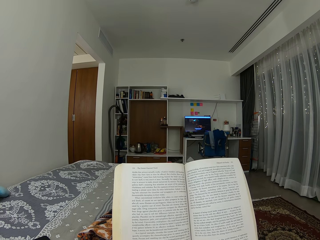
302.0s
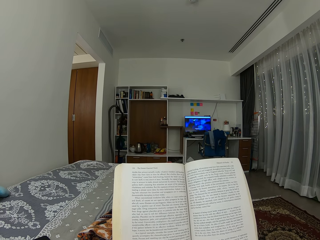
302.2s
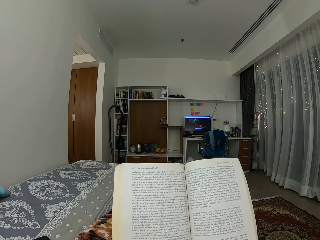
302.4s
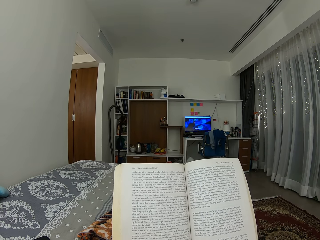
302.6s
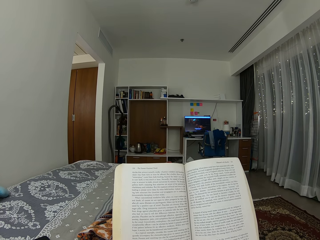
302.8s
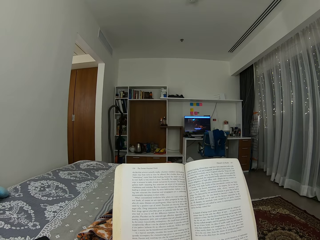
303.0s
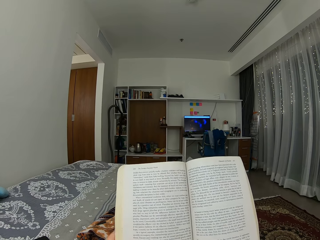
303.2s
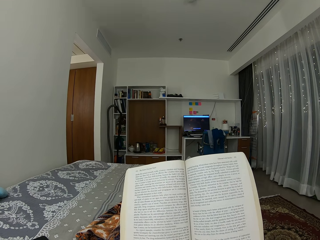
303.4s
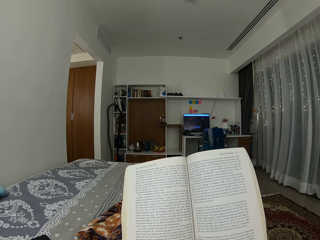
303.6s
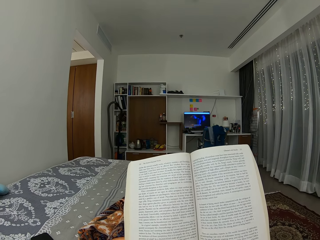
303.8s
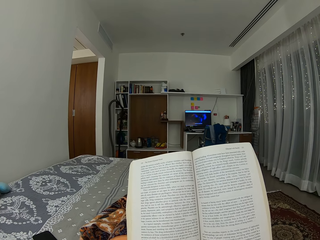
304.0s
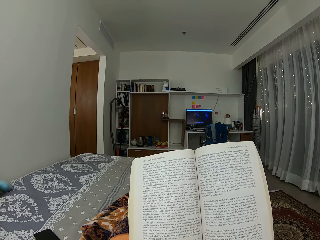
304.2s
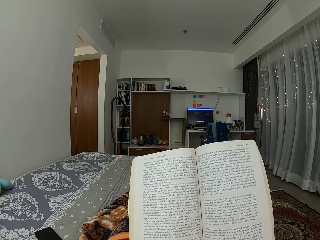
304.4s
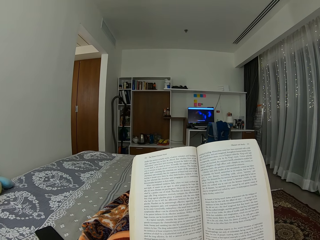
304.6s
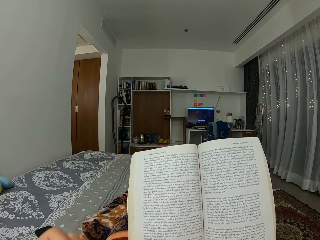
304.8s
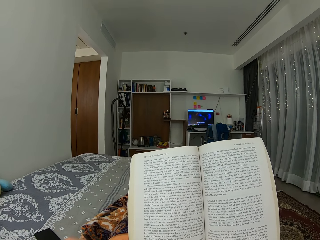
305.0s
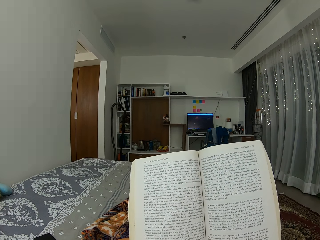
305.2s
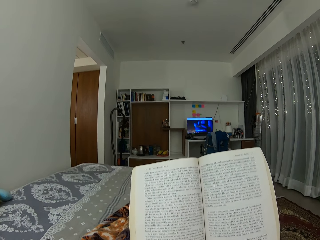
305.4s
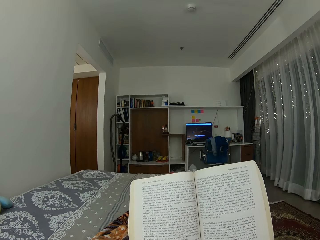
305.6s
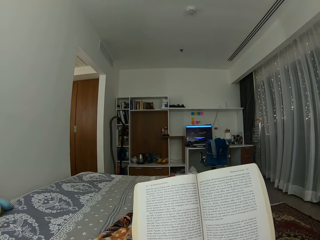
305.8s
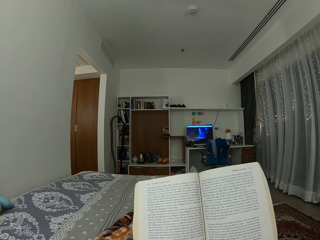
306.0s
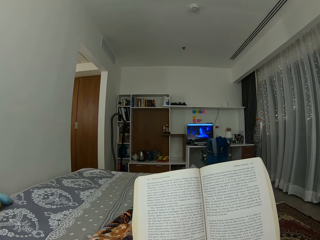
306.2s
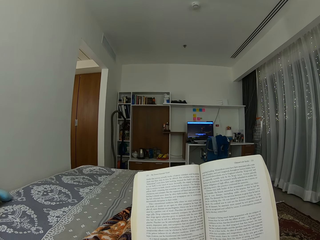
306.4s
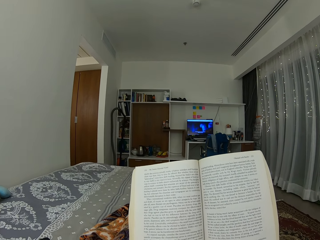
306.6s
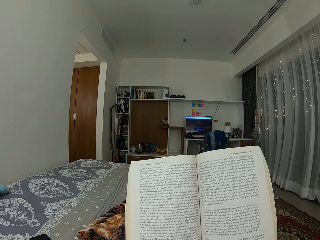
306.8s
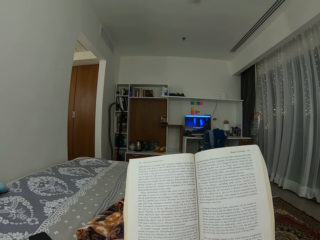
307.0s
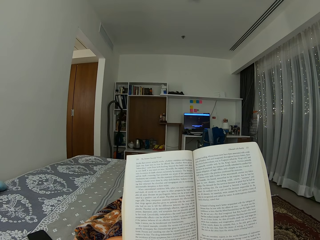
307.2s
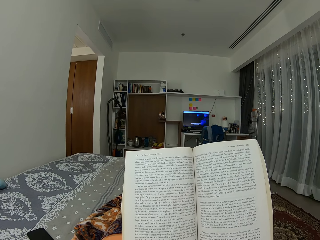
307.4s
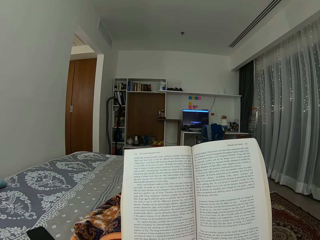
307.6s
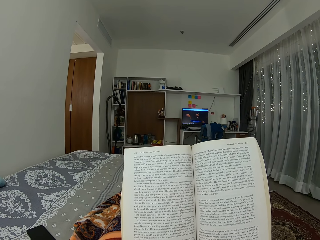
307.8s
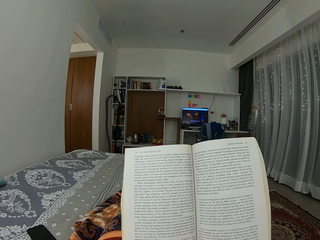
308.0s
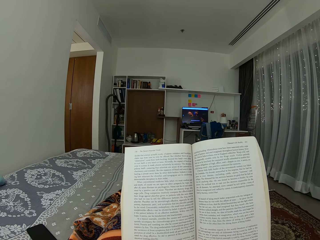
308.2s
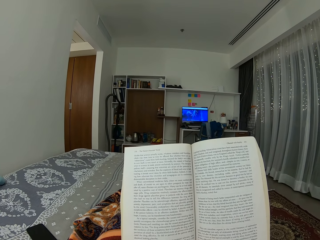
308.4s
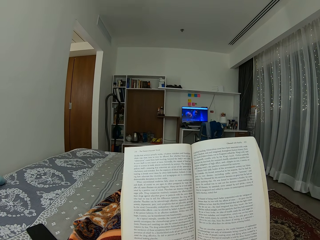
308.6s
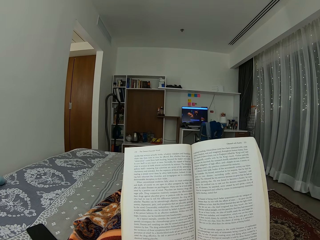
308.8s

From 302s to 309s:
The camera wearer removes her left hand from the novel.

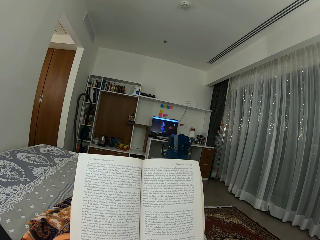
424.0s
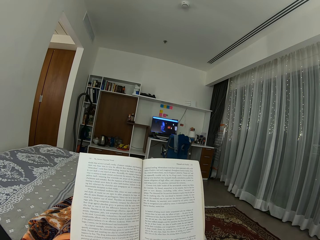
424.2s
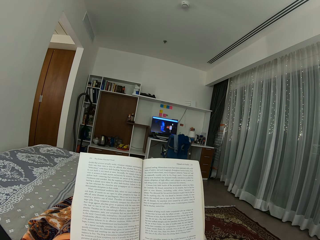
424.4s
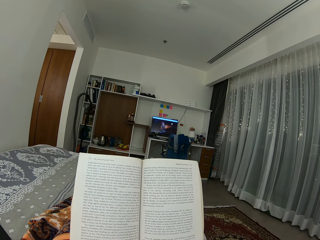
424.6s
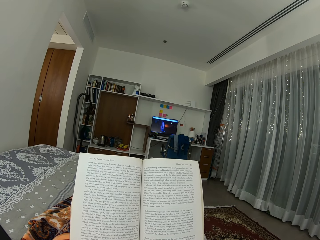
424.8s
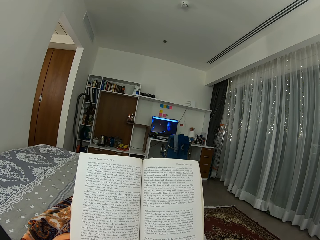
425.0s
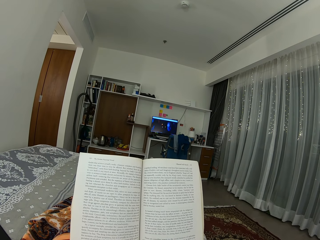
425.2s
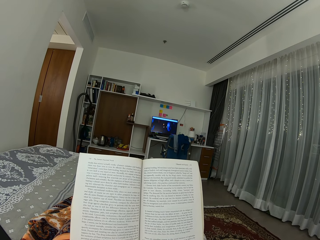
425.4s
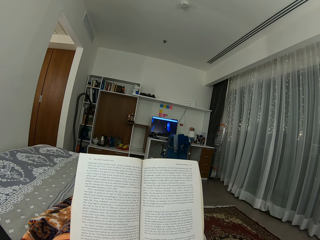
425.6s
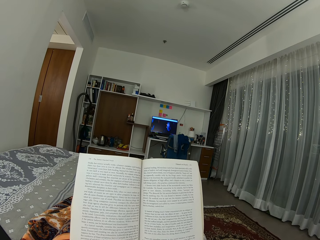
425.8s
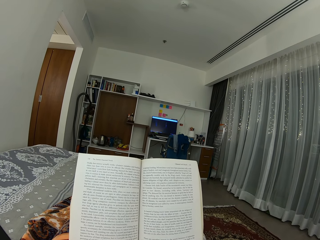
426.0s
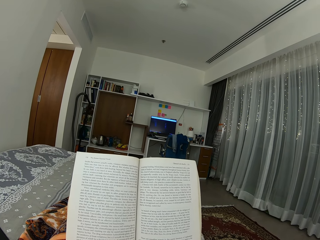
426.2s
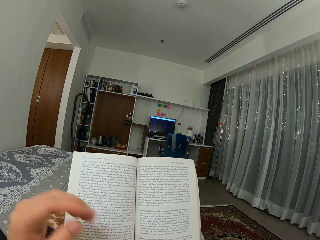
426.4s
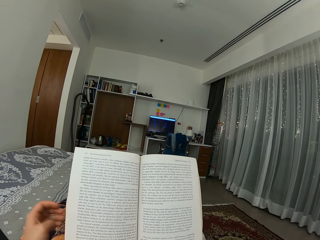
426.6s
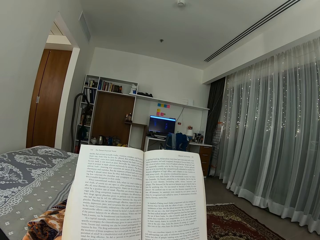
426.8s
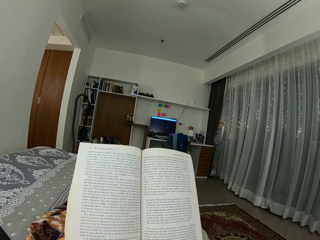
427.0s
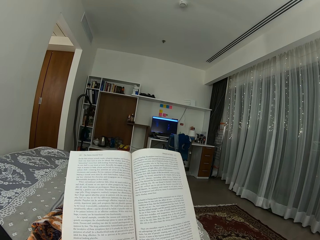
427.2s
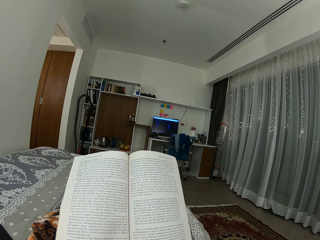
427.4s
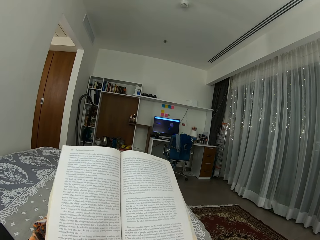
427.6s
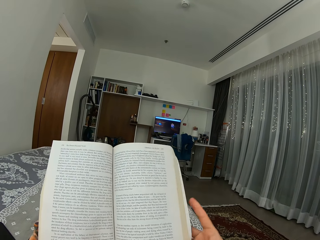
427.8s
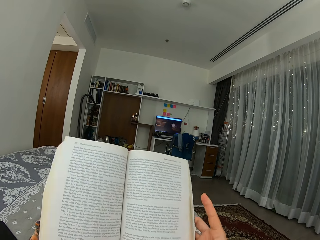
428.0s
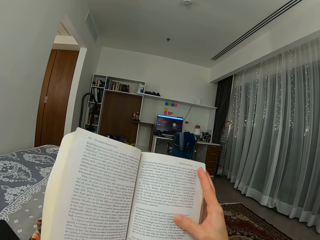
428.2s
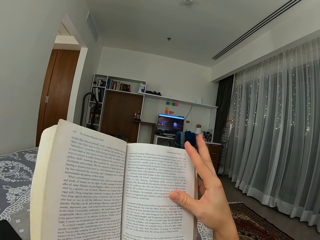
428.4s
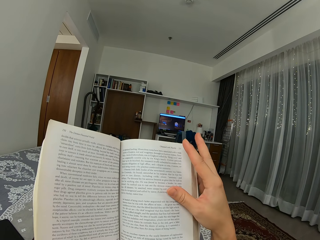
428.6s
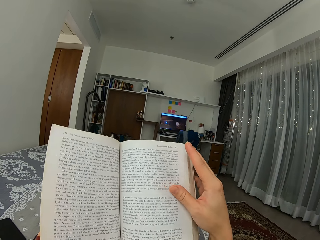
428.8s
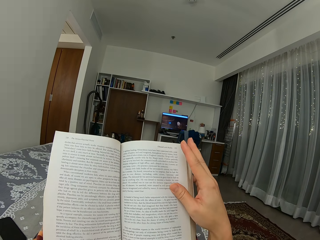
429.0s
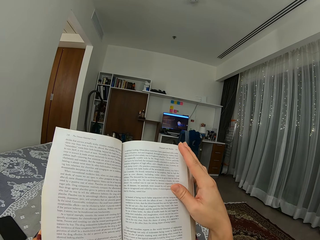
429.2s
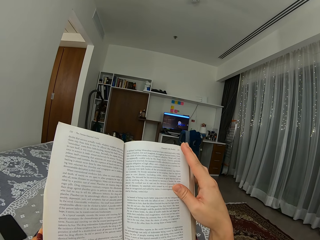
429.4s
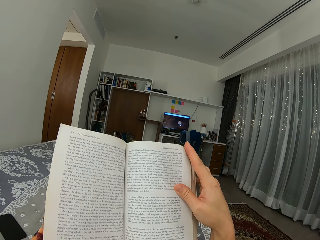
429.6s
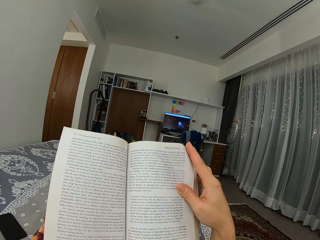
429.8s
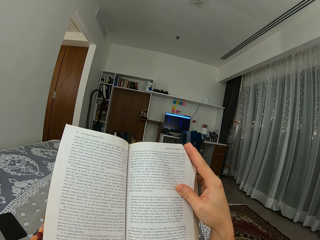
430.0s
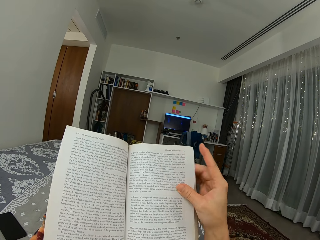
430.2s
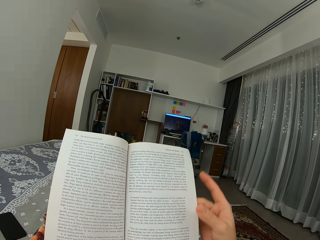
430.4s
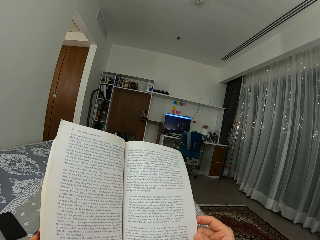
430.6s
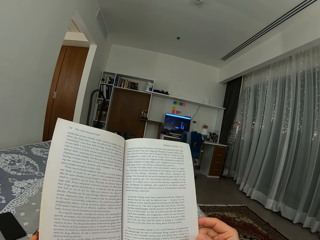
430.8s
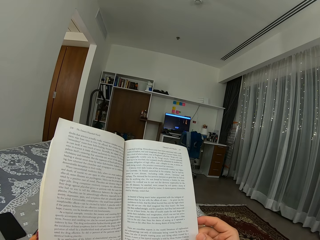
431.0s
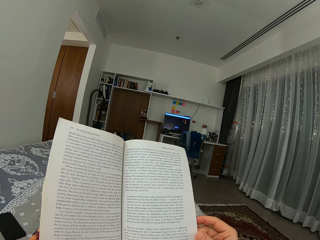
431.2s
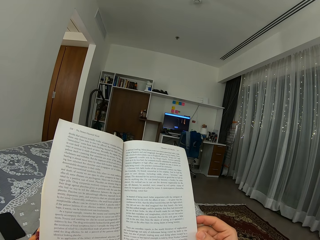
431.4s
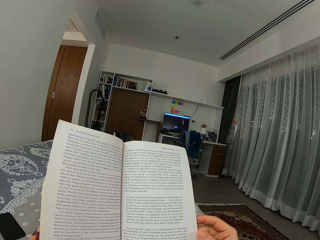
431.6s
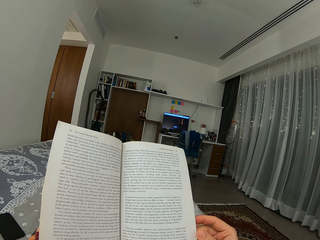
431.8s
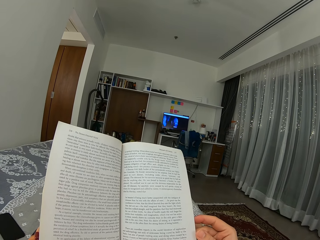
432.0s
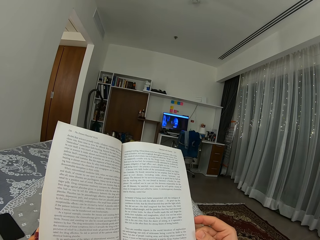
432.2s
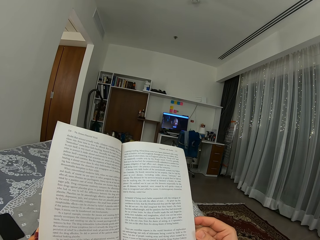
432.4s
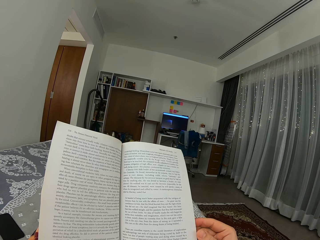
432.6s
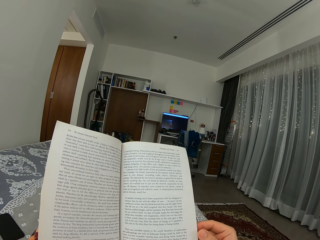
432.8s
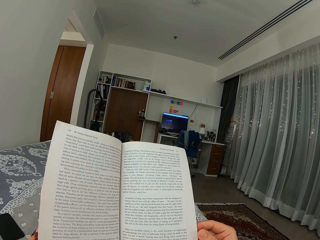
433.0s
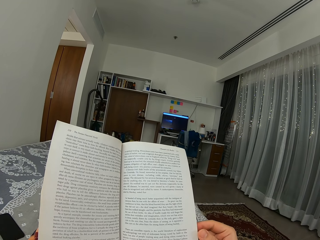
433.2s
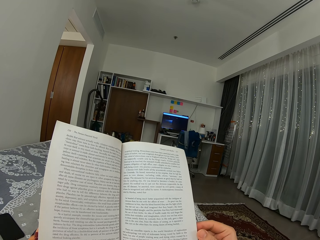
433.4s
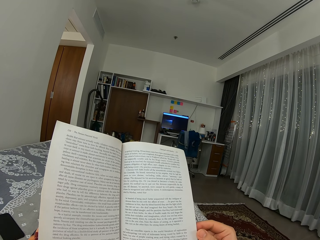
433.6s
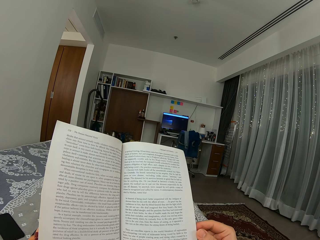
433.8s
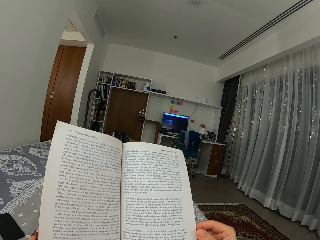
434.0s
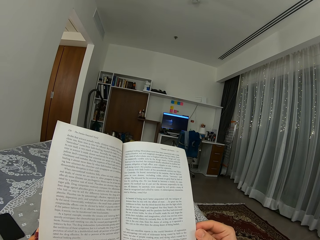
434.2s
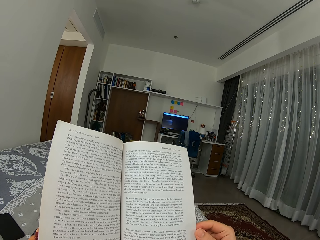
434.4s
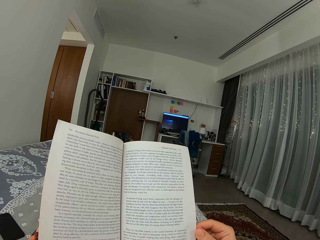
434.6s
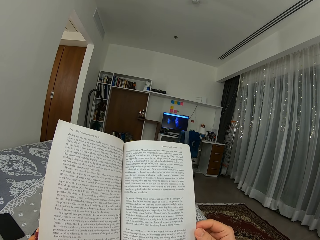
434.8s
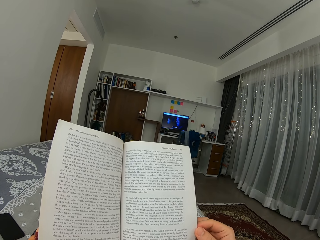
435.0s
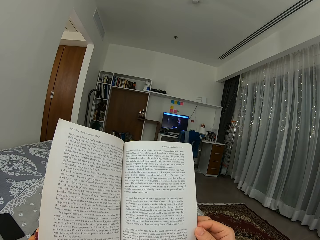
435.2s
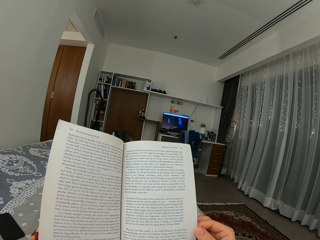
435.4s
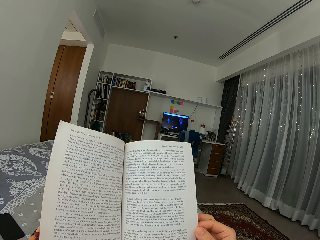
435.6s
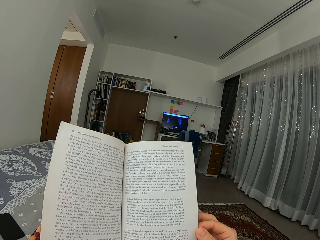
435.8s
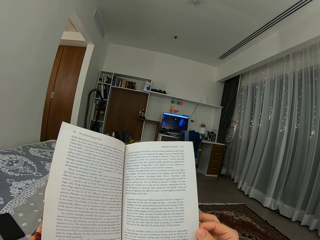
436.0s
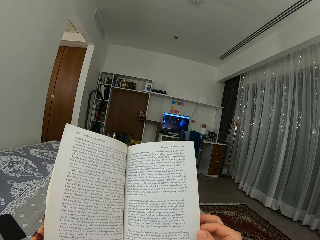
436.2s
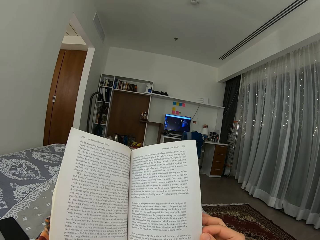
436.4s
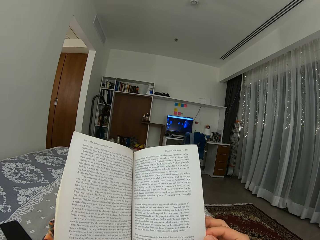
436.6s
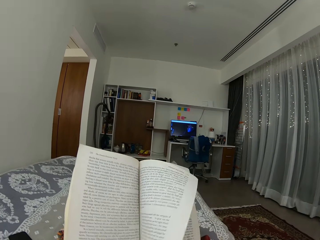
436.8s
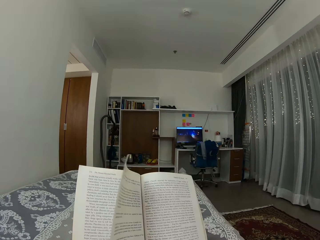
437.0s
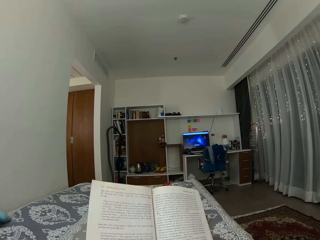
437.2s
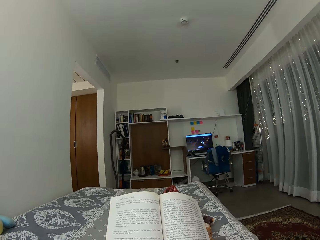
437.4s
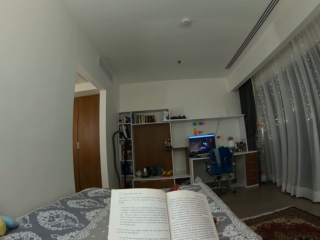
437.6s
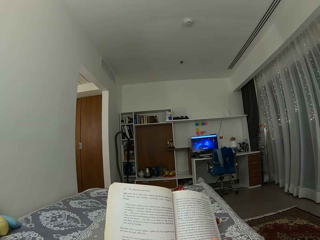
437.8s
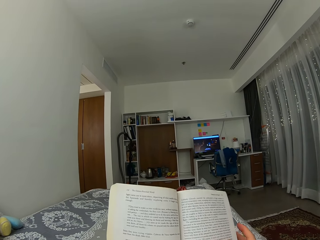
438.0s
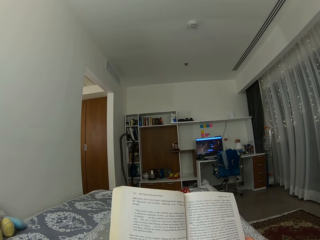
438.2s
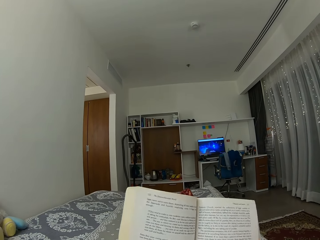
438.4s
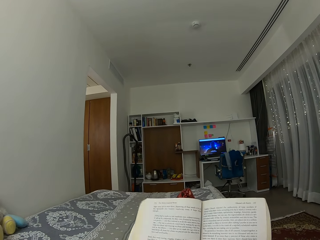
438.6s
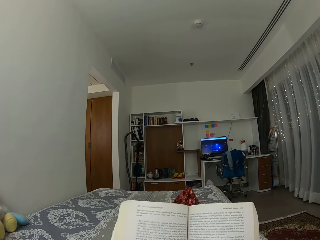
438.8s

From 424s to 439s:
The camera wearer puts her left hand behind the novel. She moves her right hand from behind the novel to the front. She adjusts the novel. She opens another page of the novel. She turns the page of the novel. She reads the novel.
